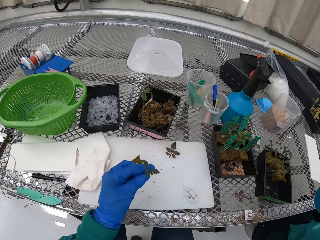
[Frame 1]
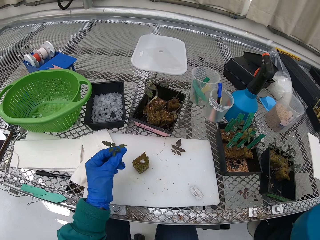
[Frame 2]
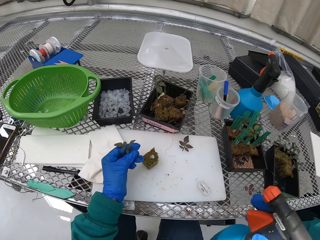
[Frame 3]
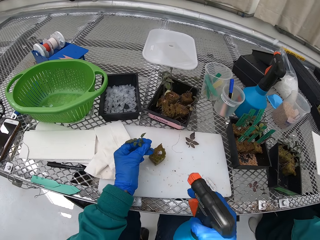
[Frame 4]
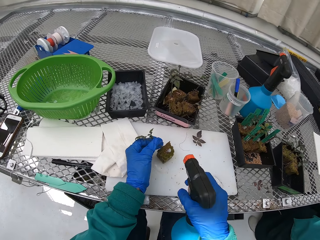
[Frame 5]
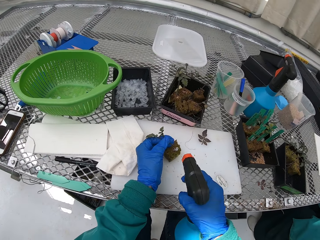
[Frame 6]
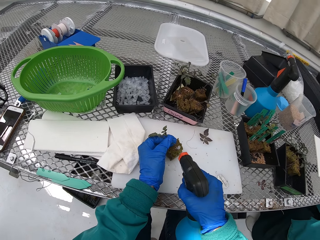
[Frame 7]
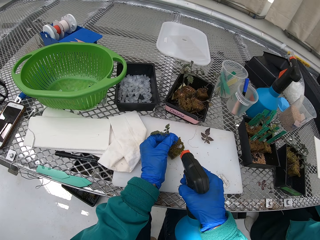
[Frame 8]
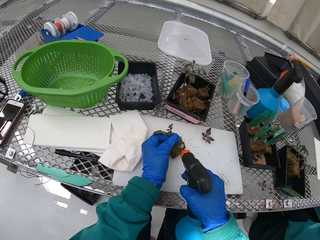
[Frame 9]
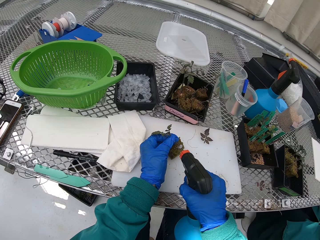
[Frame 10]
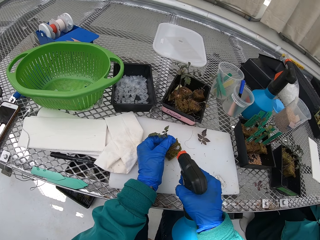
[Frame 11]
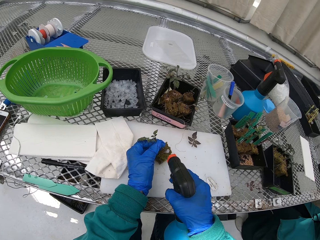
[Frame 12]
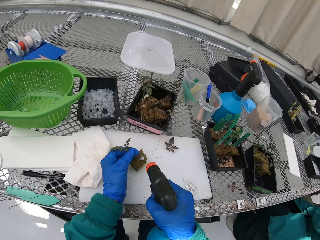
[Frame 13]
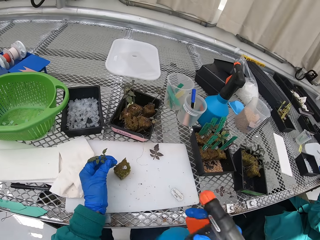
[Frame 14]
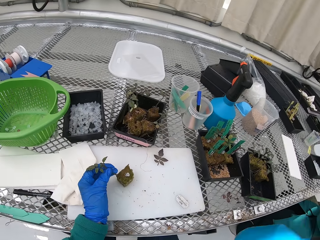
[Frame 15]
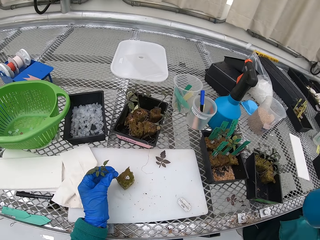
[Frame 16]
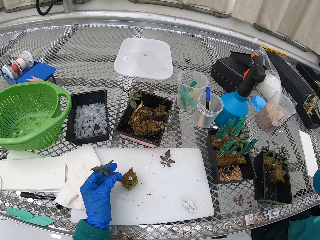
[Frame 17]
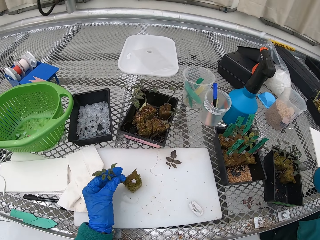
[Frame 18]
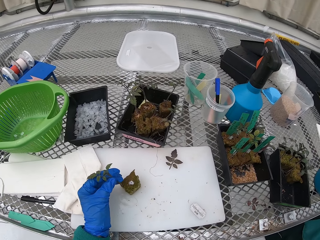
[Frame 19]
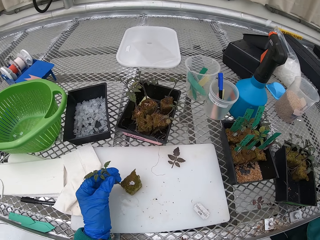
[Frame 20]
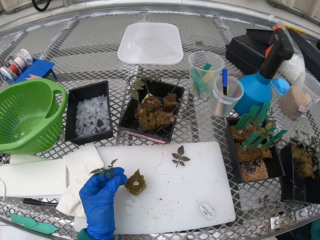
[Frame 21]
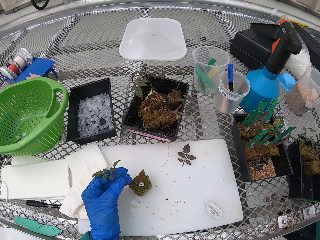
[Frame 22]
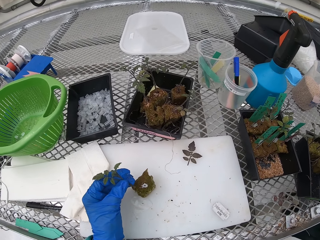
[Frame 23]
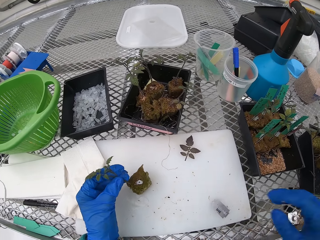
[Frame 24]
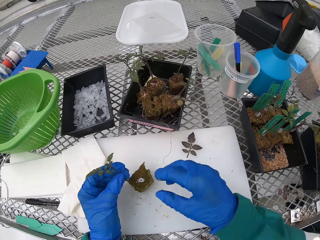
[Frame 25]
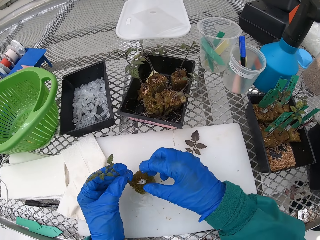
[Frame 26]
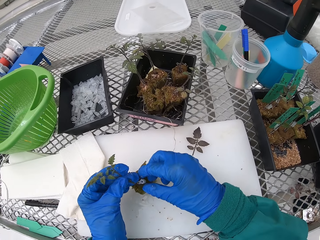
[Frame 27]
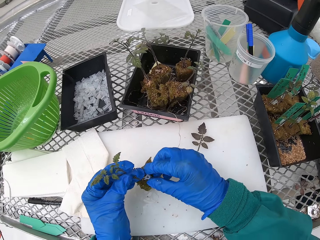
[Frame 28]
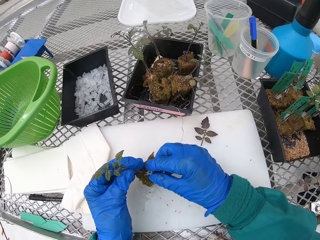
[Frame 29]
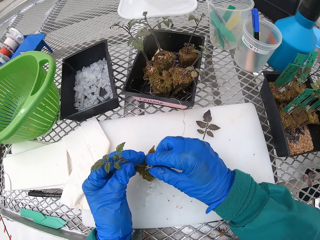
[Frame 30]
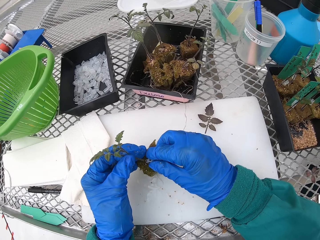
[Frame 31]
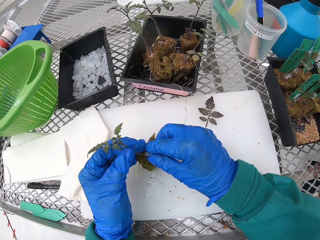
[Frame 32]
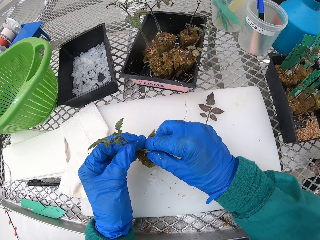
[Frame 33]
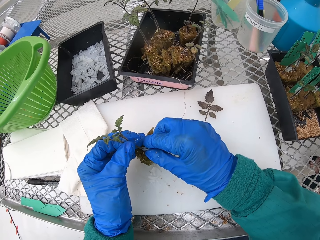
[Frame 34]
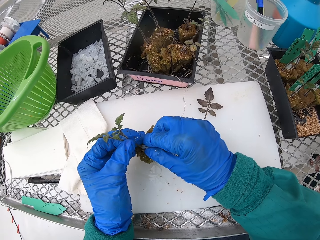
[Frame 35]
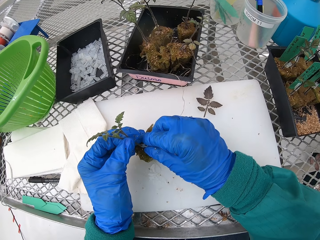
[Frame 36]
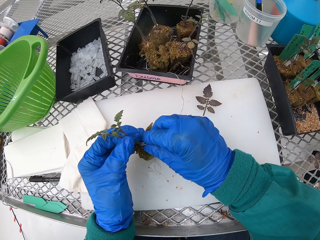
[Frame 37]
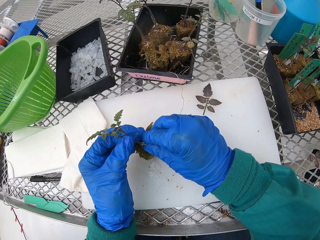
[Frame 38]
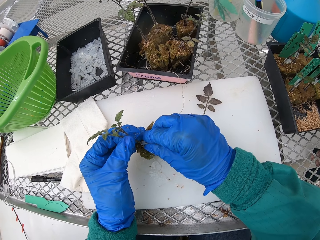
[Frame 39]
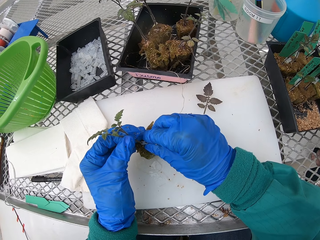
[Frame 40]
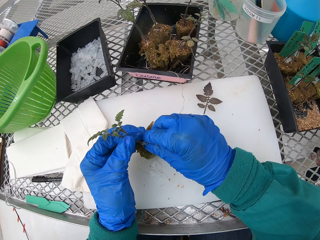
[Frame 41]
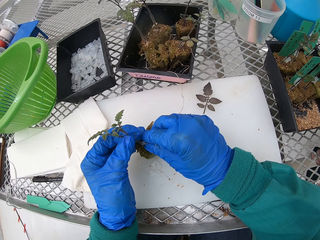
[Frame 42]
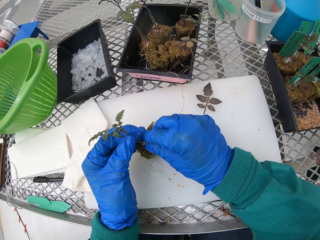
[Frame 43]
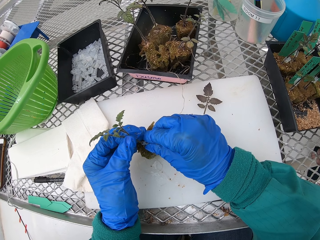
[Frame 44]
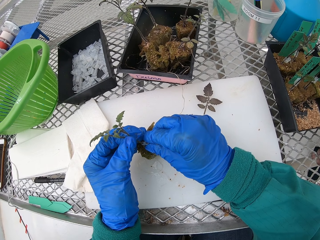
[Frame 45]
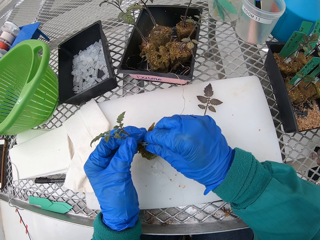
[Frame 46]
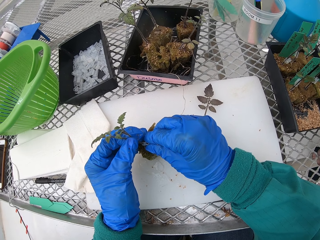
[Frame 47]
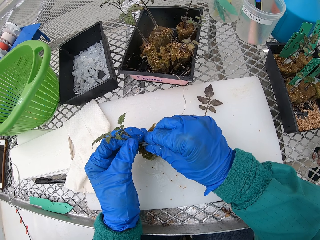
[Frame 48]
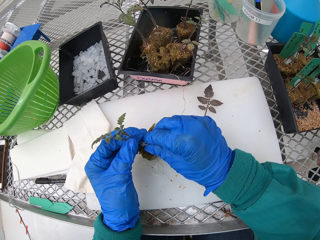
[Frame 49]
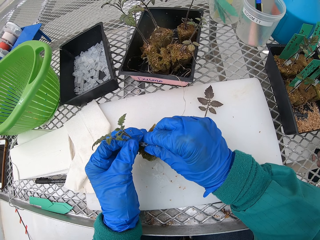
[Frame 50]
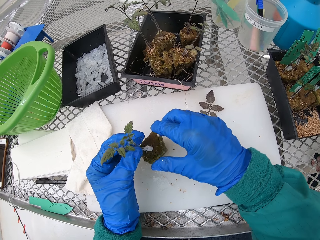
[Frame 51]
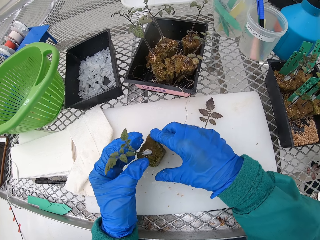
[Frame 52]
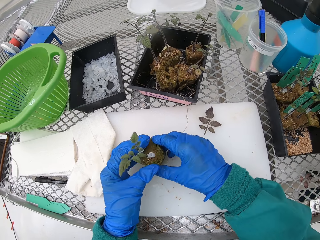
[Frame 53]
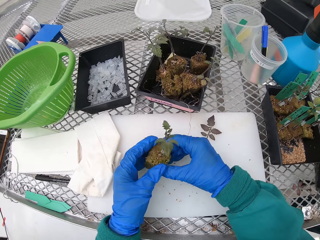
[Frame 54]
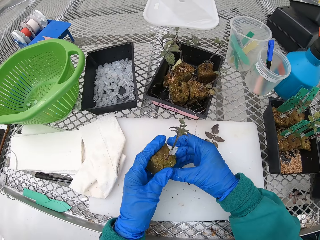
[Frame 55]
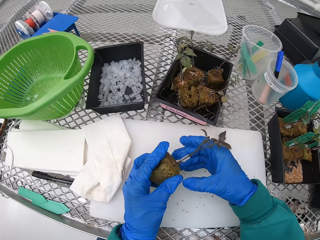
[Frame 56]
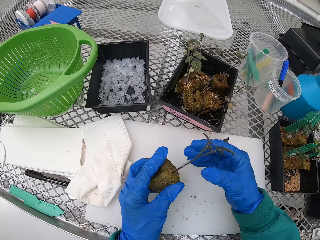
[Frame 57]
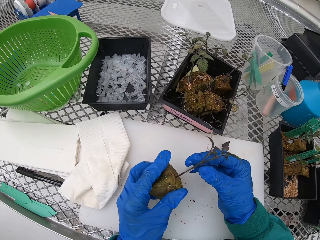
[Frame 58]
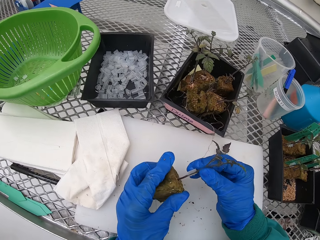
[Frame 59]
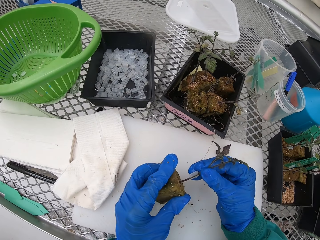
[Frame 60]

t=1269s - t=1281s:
The camera wearer picks the flower or plant from the table. They pick up the spray. They spray the plant. They water the floral tube. They put the water container on the table. They fix the plant on the other plant. They fix the flower stem with the floral tubes.

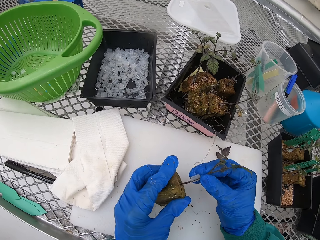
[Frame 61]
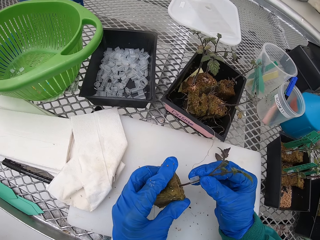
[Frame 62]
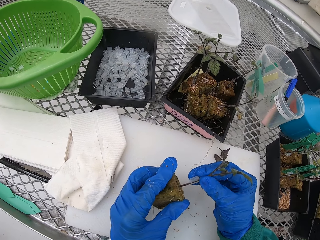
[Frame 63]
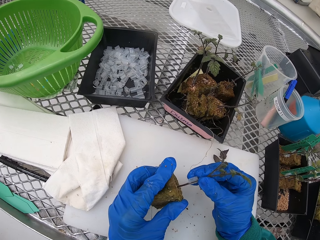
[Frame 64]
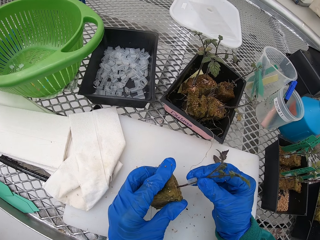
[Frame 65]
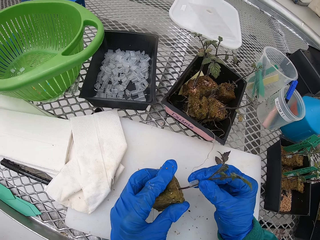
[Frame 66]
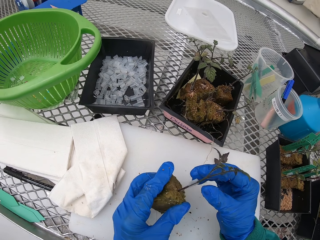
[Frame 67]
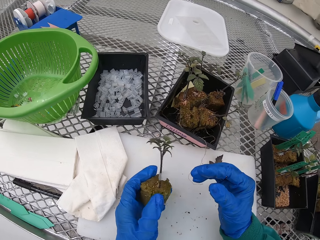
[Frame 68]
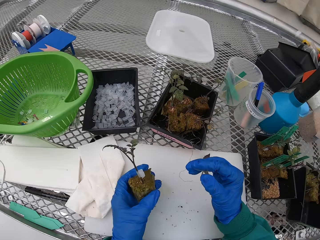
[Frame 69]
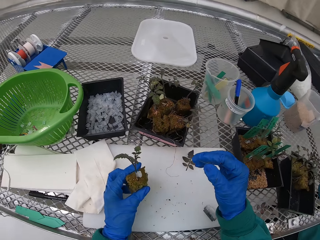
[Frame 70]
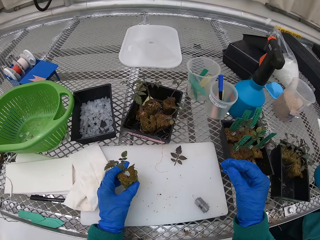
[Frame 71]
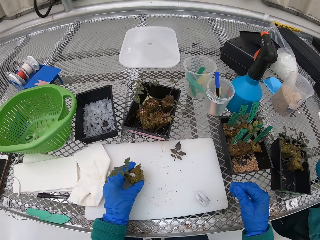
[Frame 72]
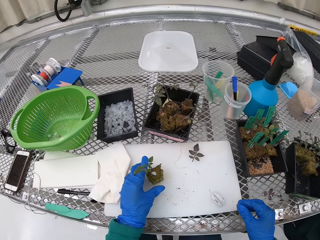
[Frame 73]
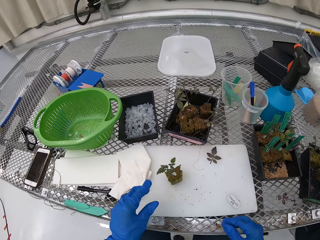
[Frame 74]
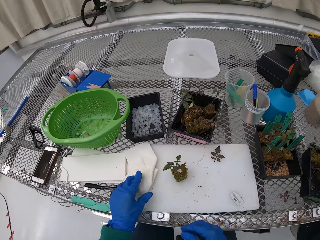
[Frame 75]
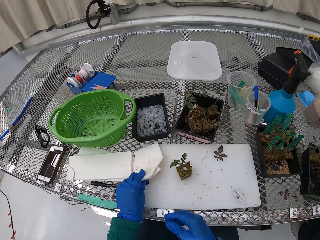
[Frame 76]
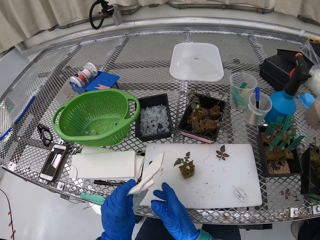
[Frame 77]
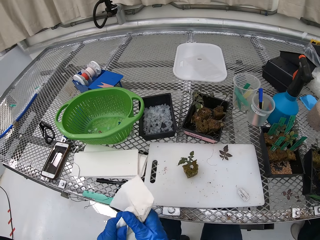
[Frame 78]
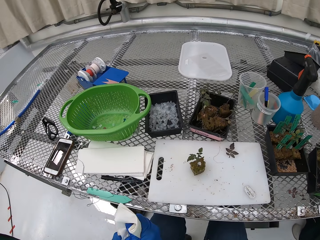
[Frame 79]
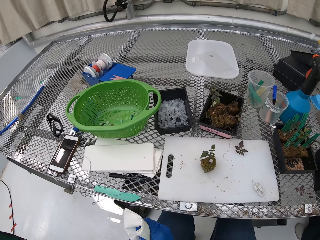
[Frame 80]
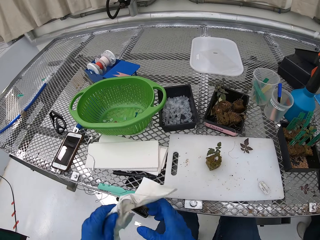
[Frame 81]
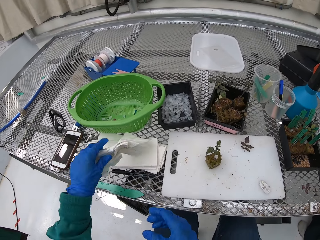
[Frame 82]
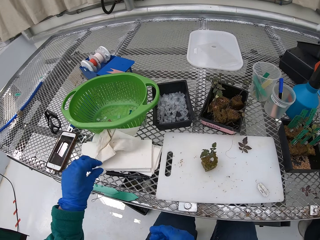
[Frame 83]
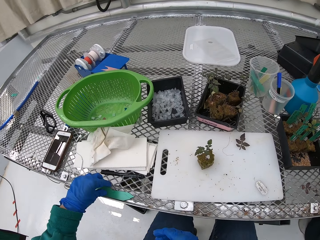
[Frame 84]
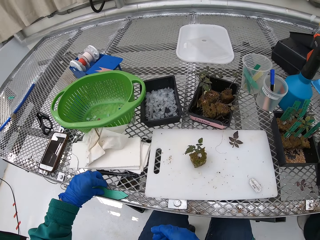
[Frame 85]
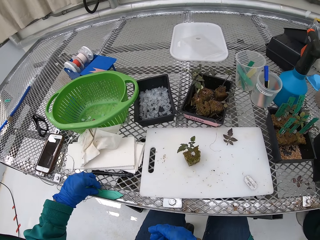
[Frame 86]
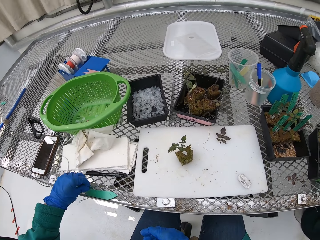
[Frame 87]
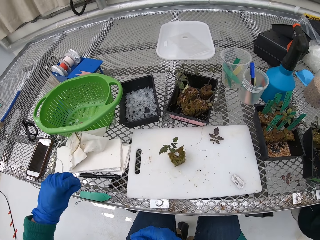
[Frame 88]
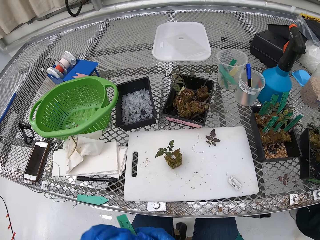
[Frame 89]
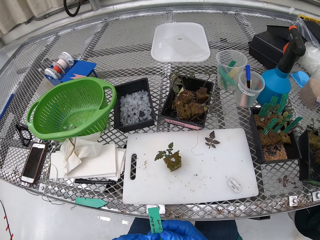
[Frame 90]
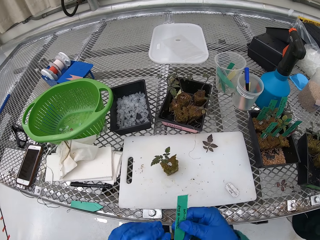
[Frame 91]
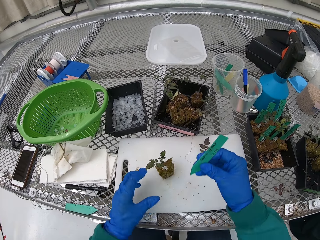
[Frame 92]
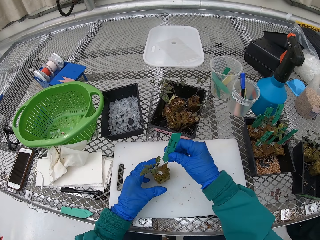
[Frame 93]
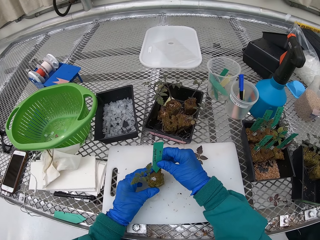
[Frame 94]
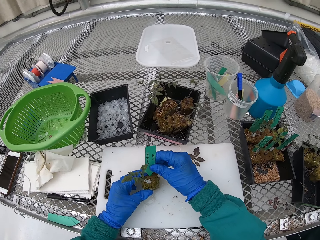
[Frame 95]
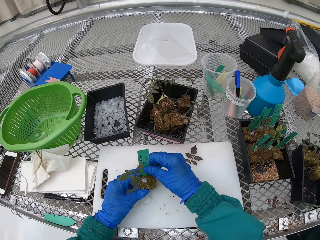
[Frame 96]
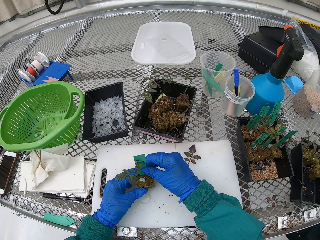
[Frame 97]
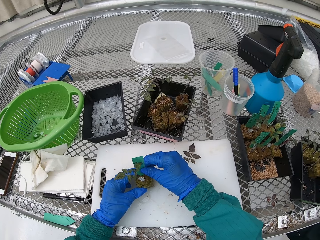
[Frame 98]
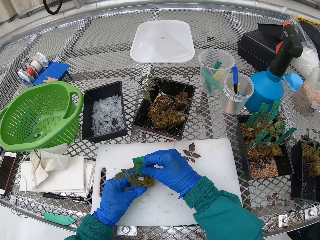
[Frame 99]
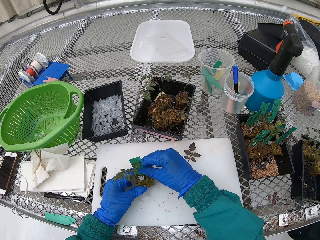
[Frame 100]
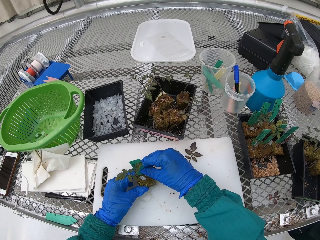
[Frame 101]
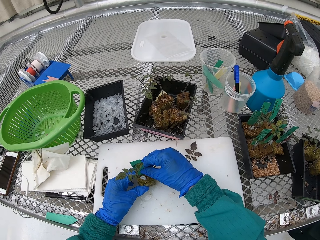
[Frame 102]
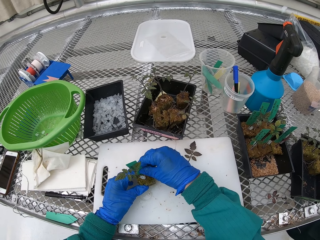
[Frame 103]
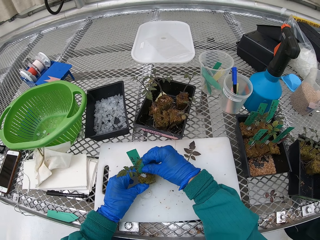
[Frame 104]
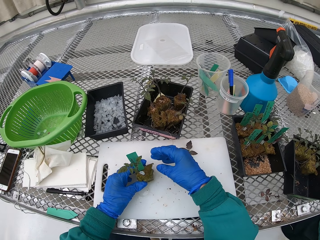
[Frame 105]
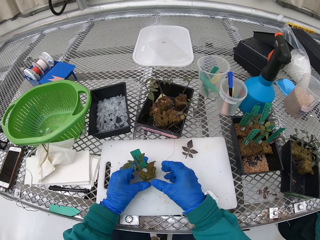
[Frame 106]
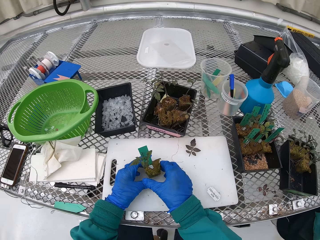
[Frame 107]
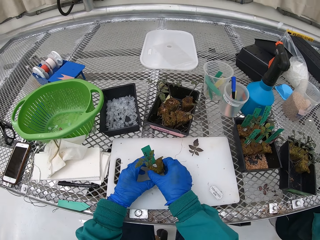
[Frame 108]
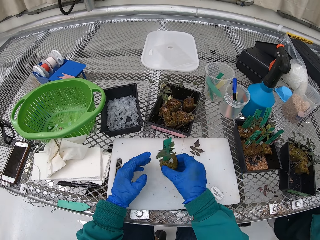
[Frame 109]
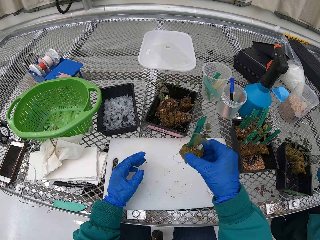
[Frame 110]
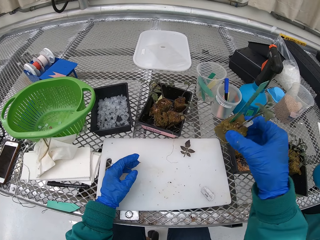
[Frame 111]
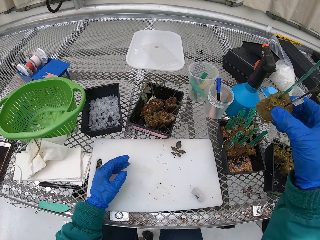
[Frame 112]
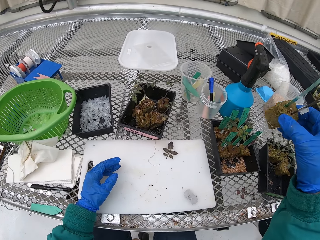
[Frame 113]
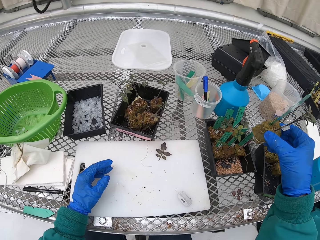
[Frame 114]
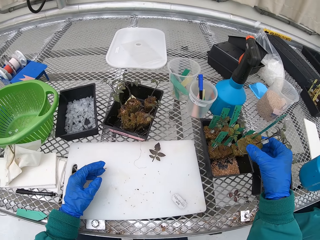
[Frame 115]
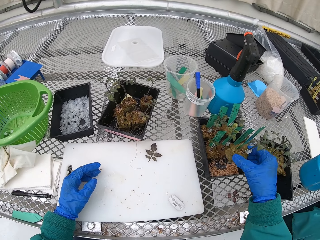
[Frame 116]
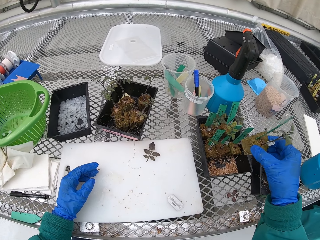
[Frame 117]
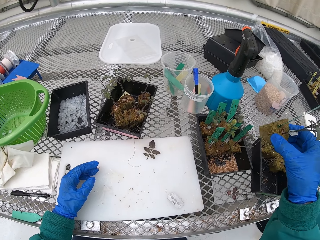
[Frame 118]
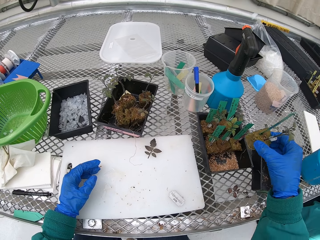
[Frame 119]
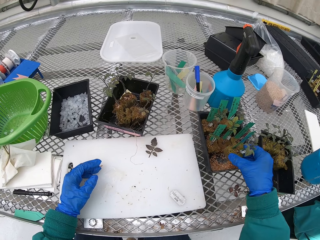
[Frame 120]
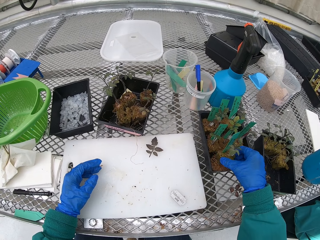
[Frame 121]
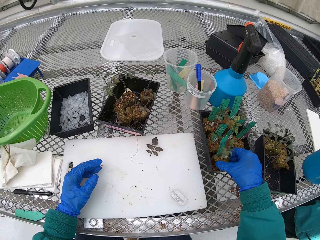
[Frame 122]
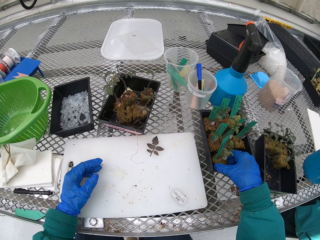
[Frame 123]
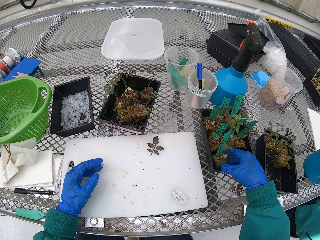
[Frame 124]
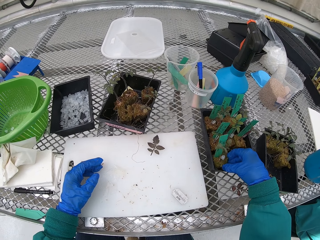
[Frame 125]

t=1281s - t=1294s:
The camera wearer puts the flower on the table. They pick up the tissue. They wipe the hands with the serviette. They put the tissue down. They pick the name sign. They fix the name sign on the flower. They put the flower on the vase.
